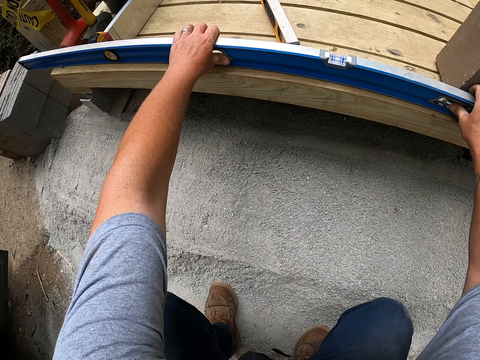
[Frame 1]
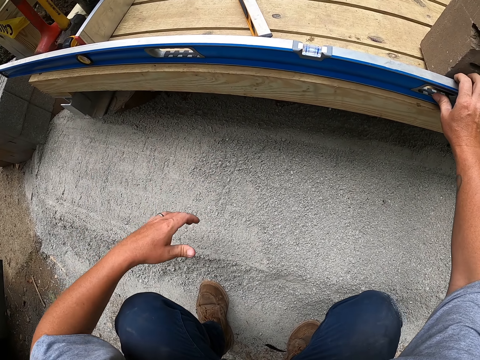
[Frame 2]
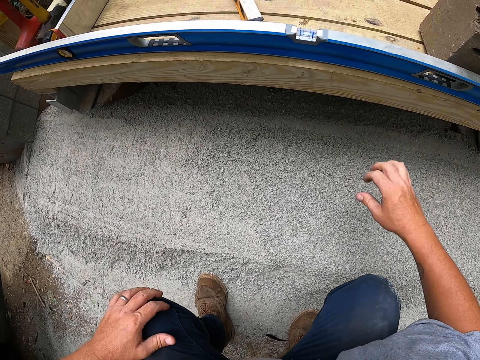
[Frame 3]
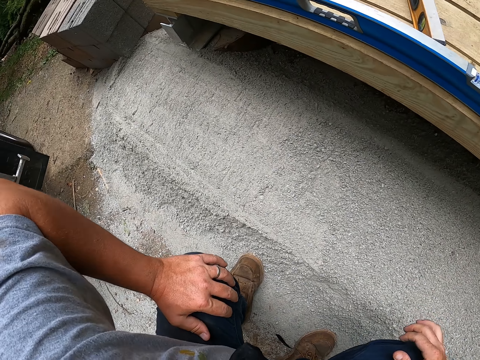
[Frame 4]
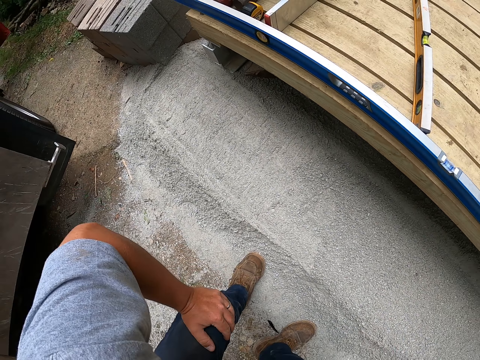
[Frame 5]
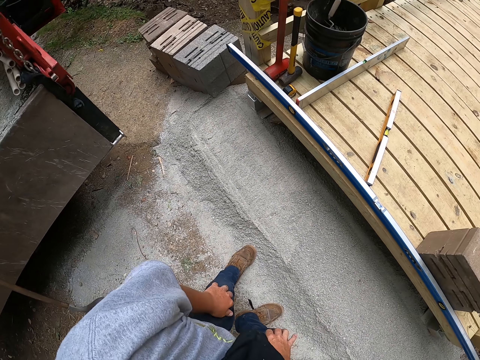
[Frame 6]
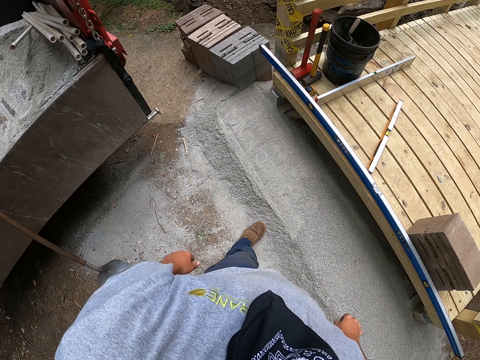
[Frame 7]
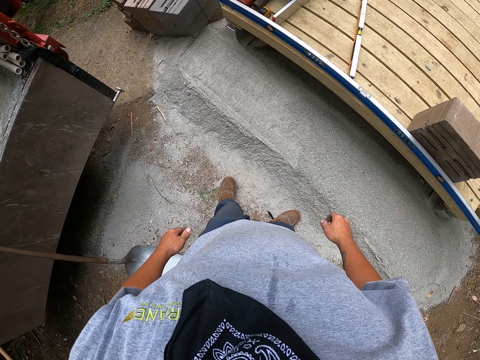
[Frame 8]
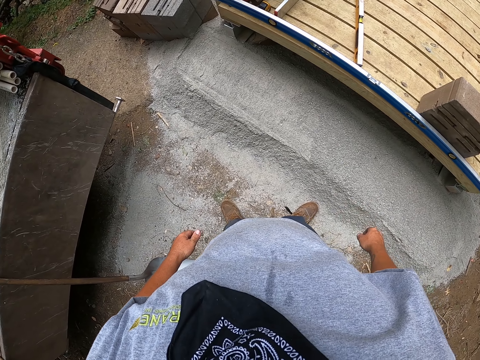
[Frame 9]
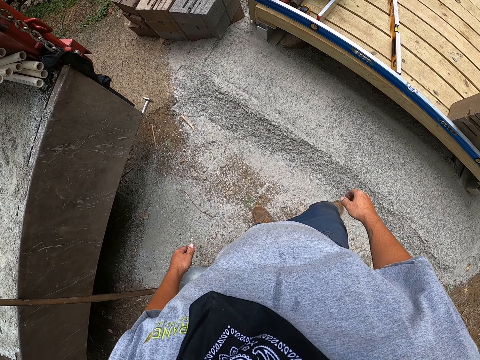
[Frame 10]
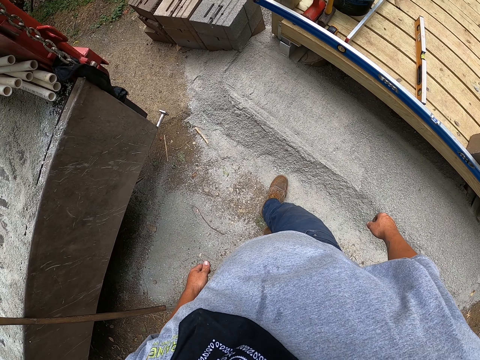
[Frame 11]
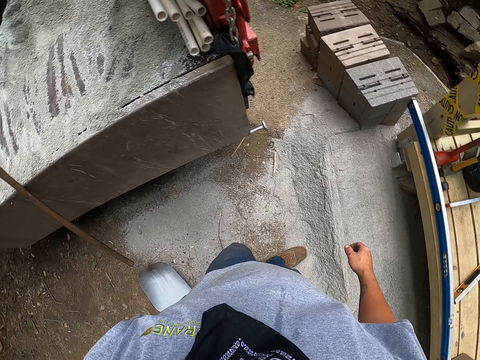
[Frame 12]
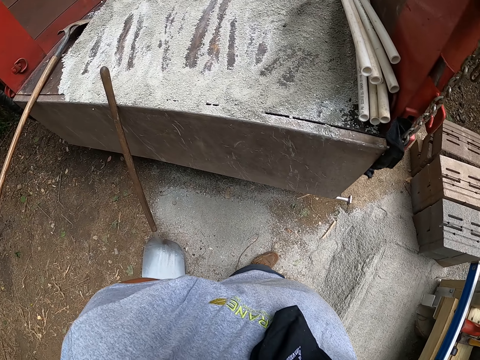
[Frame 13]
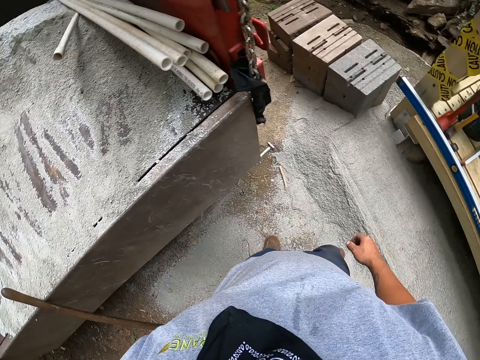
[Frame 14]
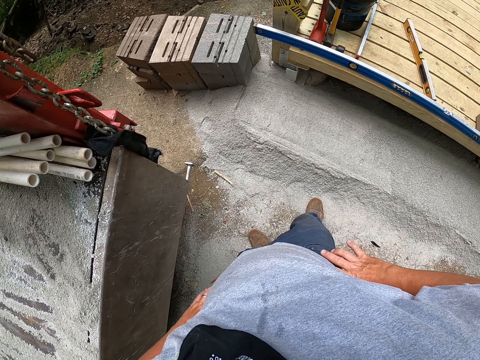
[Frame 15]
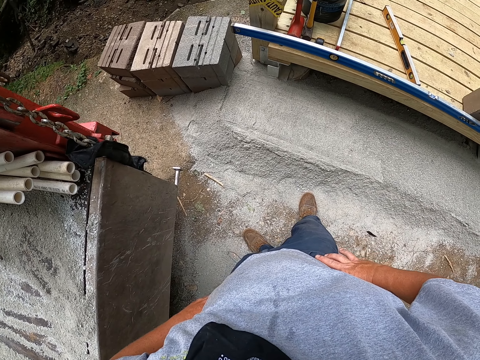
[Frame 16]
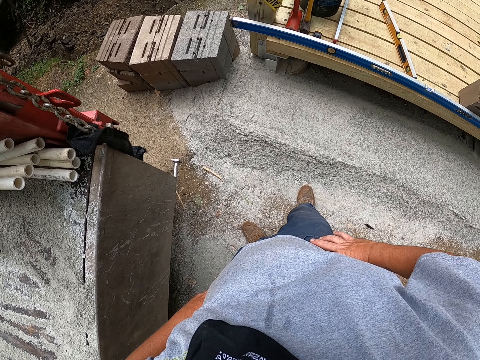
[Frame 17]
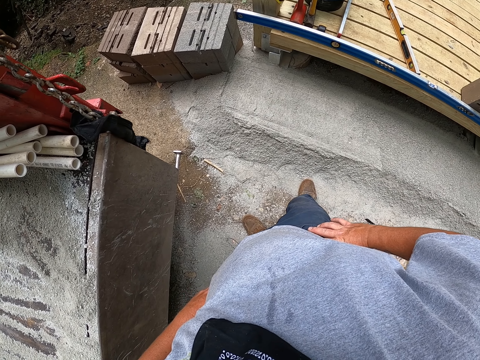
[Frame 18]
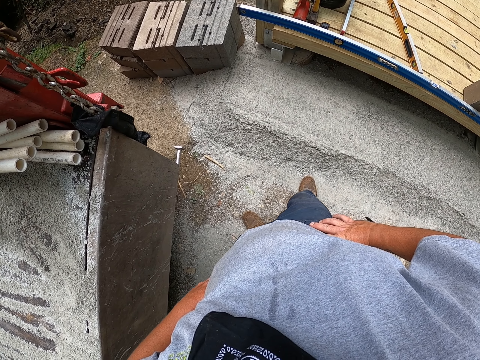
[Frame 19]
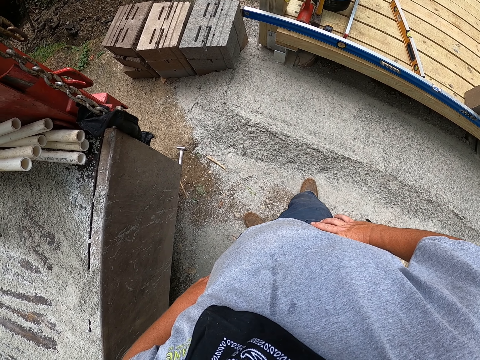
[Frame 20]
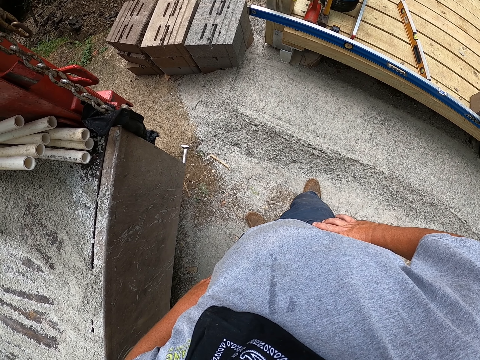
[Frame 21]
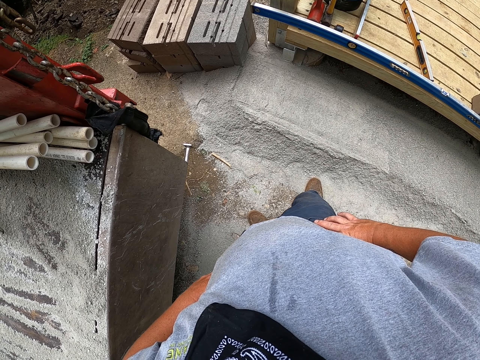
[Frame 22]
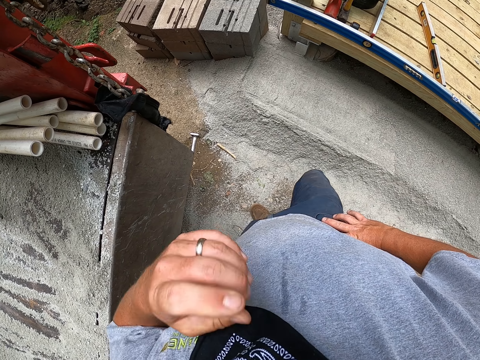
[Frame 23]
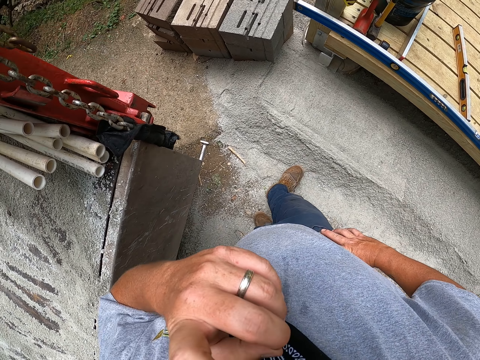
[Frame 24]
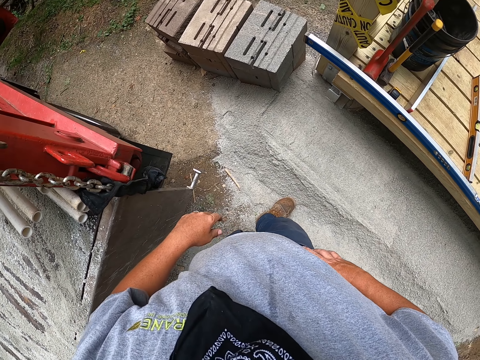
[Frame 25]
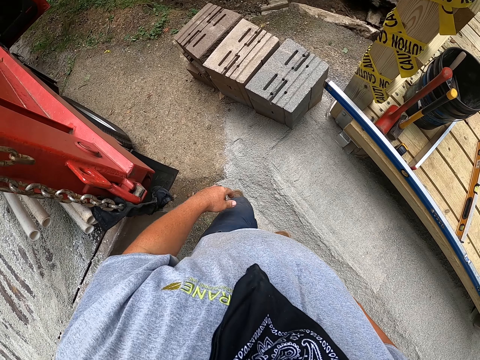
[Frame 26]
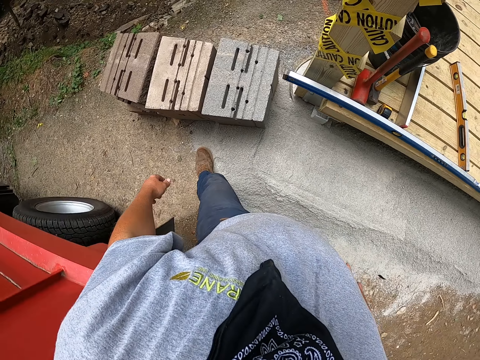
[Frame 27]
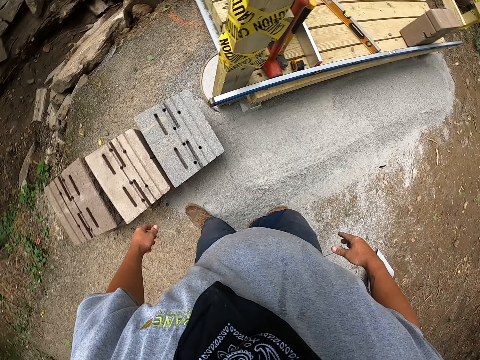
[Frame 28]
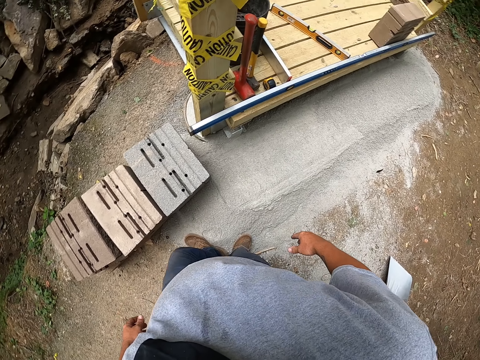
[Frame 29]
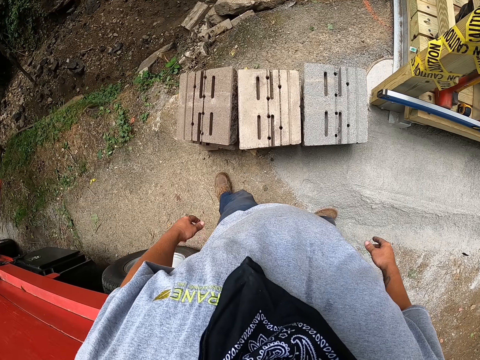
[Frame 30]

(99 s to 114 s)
The camera wearer turns around the construction area. He stands. He walks around the construction area. He puts his hands on the waist. He turns around the construction area. He touches his face. He walks around the construction area.

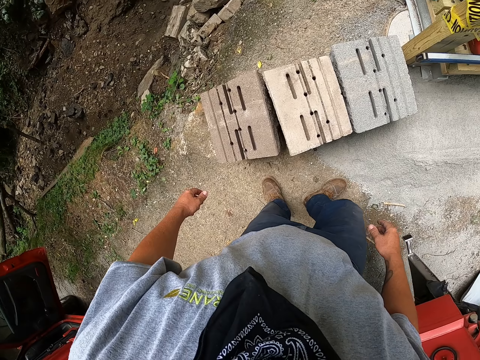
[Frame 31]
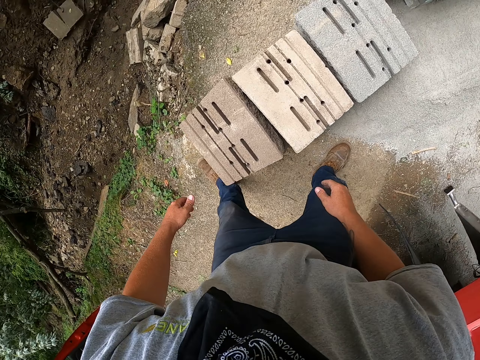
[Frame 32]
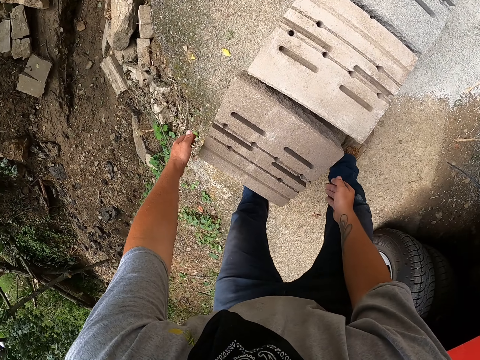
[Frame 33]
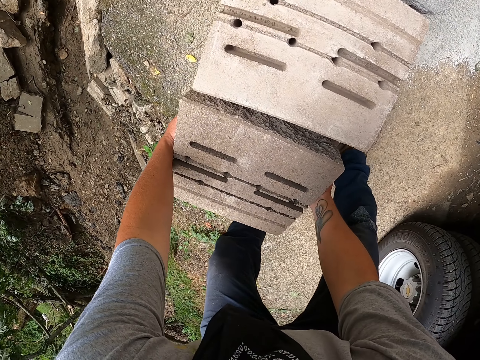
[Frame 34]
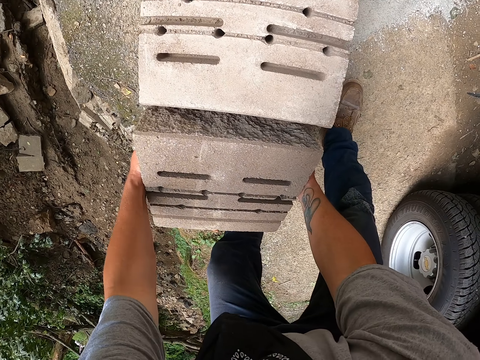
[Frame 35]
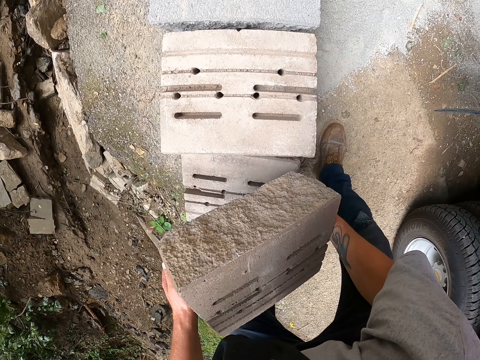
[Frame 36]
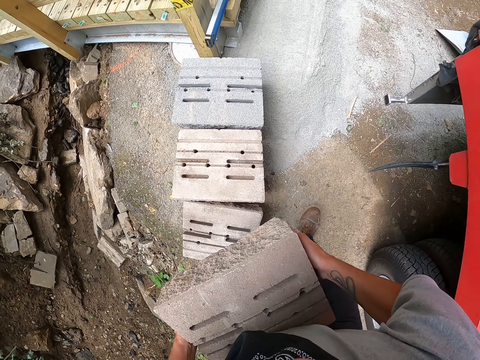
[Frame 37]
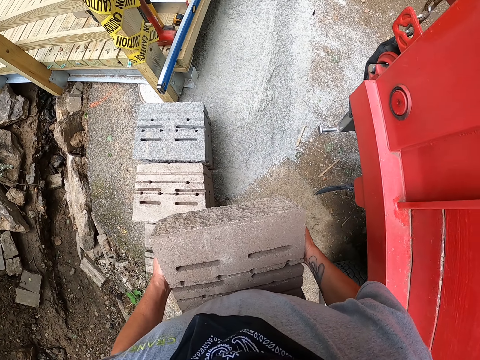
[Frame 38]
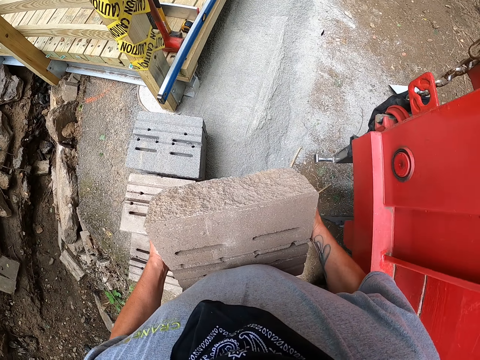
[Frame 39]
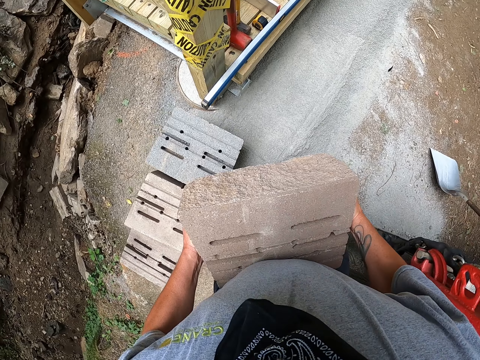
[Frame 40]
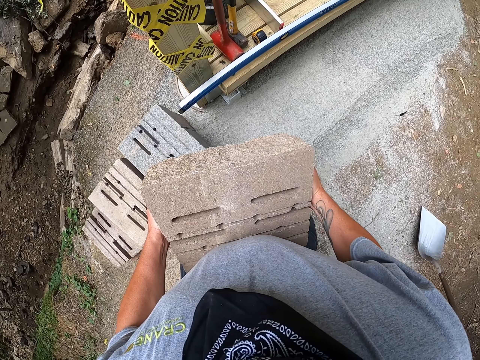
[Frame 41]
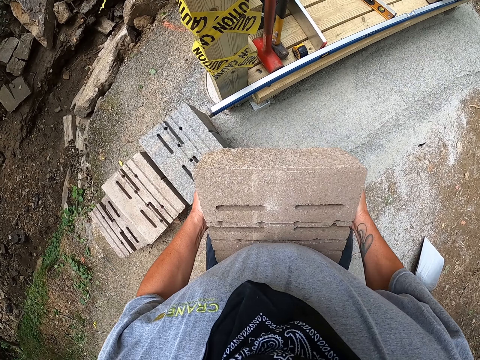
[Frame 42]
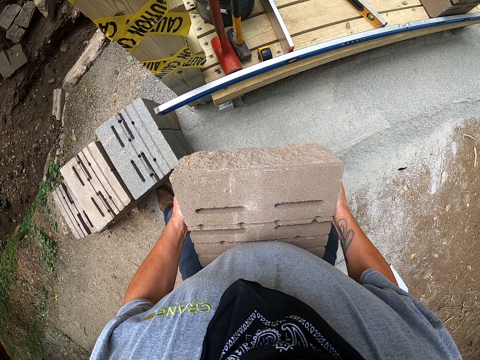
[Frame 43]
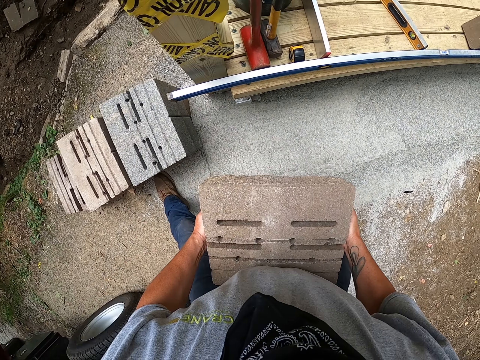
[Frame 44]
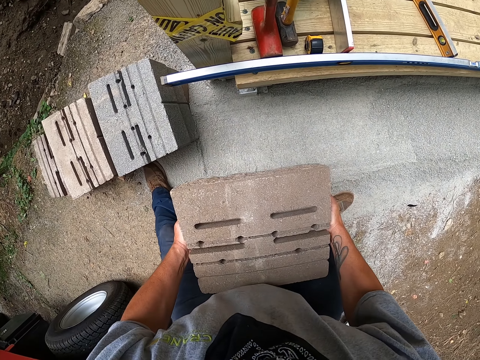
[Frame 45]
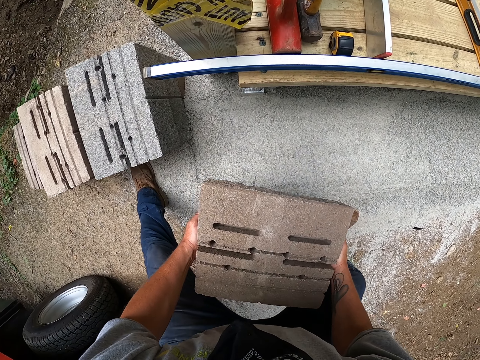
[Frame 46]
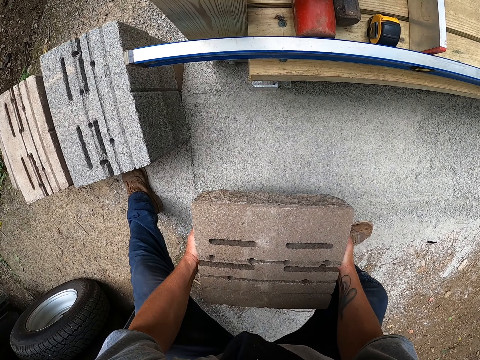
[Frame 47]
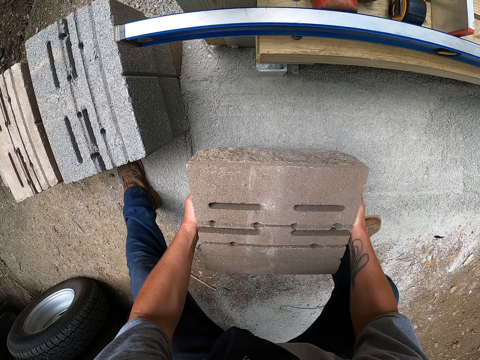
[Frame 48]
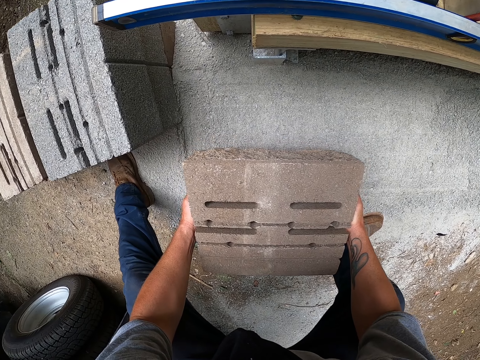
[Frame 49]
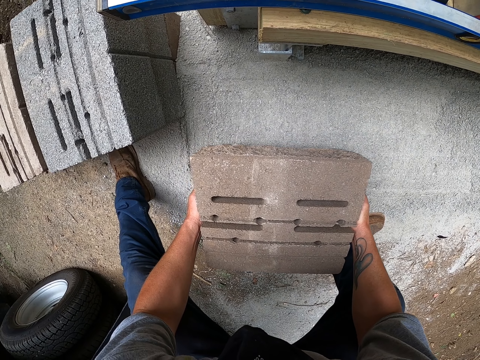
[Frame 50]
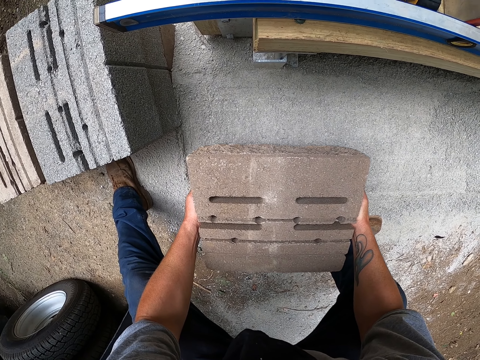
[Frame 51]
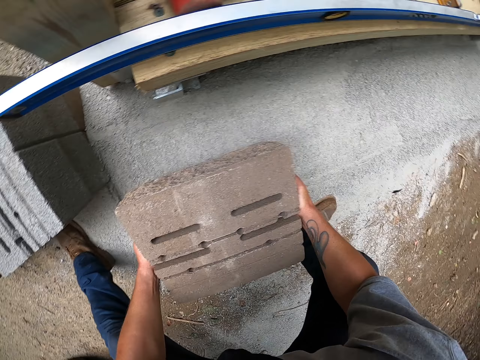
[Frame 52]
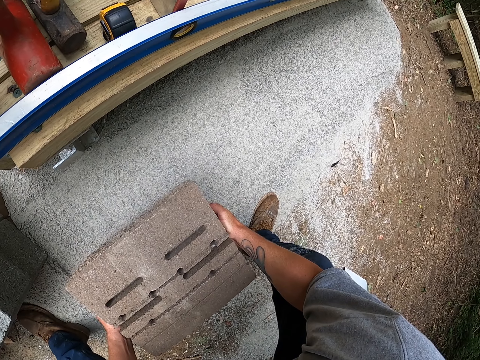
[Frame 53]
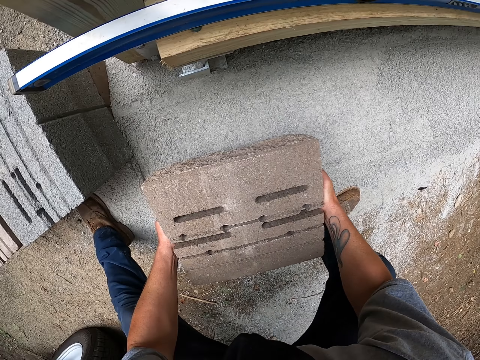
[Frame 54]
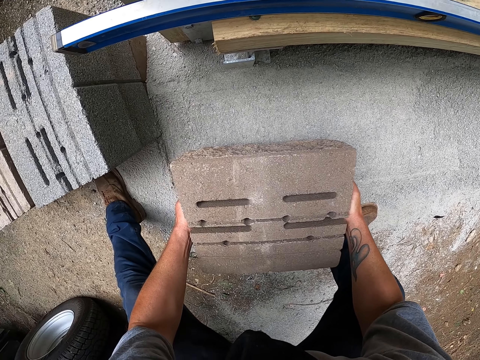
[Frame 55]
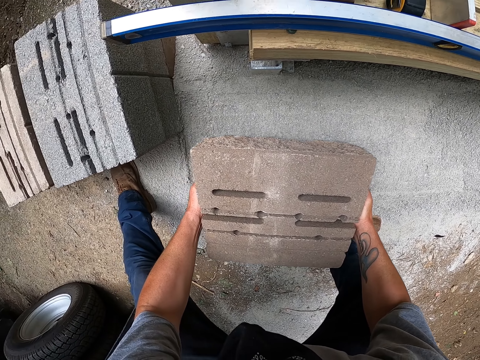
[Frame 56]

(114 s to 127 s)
The camera wearer bends. They pick up the concrete block. They walk around the construction area. They bend.
